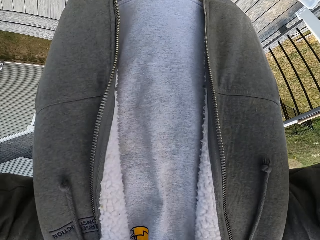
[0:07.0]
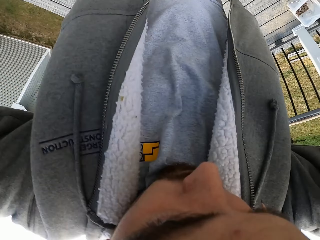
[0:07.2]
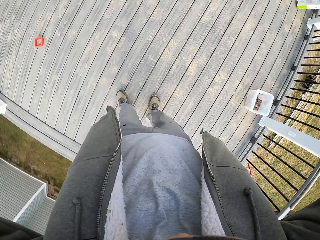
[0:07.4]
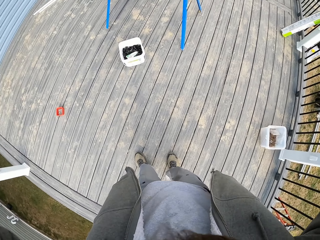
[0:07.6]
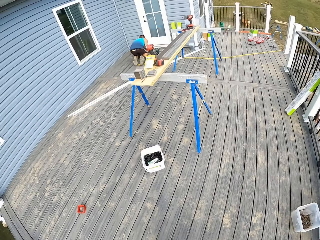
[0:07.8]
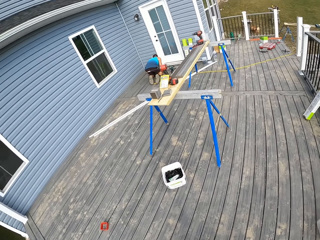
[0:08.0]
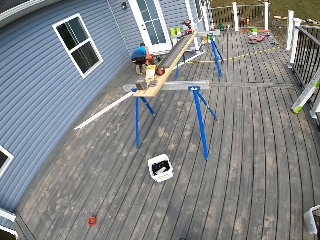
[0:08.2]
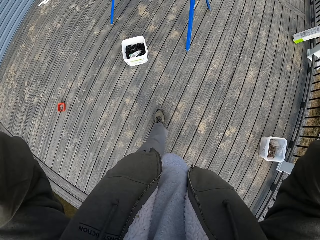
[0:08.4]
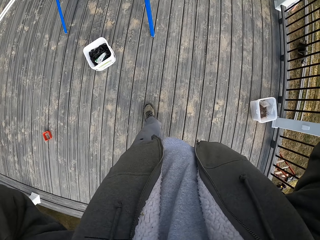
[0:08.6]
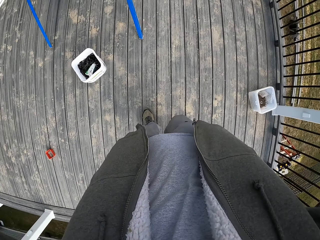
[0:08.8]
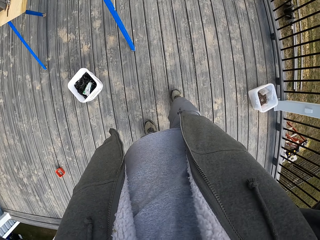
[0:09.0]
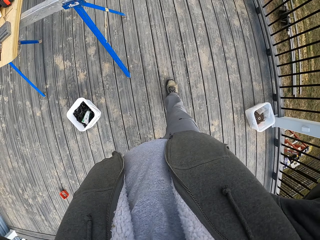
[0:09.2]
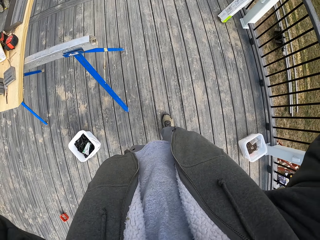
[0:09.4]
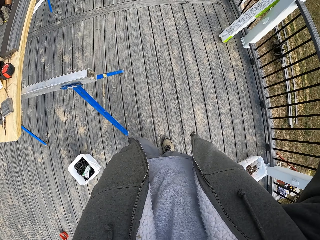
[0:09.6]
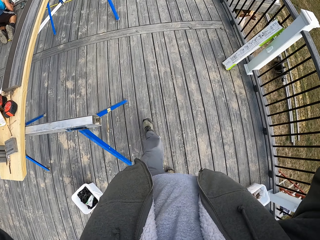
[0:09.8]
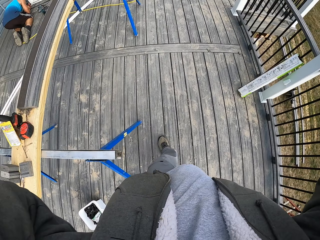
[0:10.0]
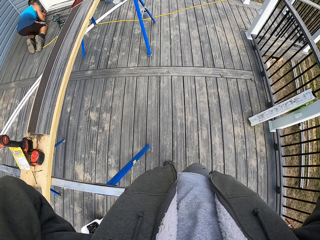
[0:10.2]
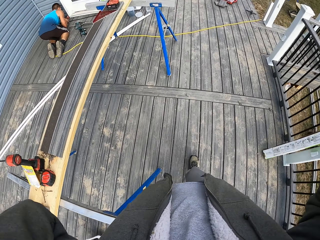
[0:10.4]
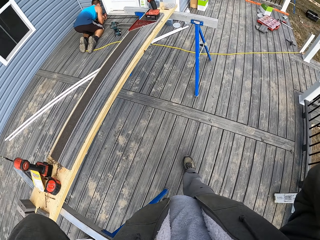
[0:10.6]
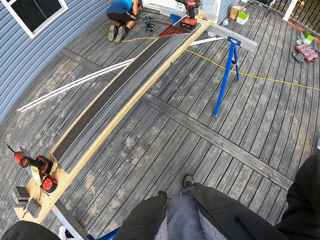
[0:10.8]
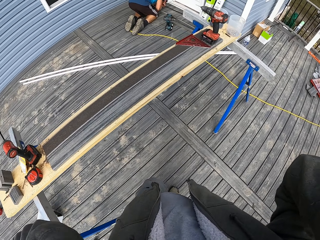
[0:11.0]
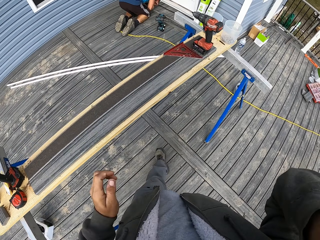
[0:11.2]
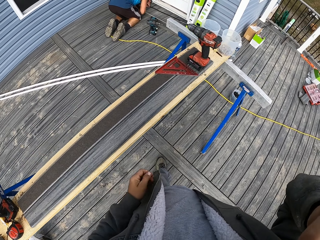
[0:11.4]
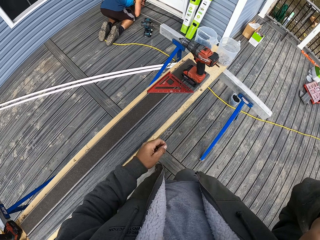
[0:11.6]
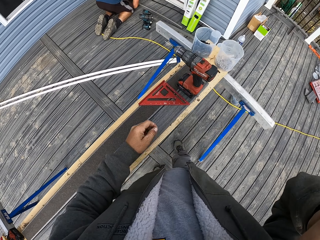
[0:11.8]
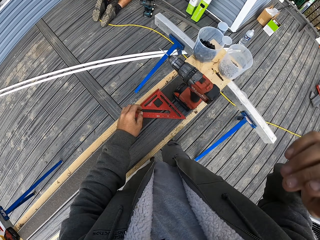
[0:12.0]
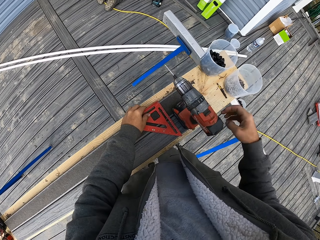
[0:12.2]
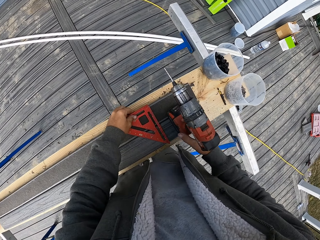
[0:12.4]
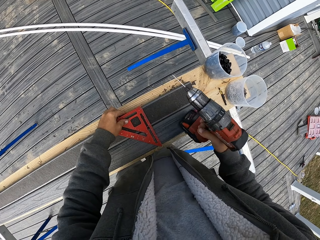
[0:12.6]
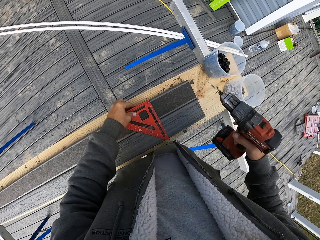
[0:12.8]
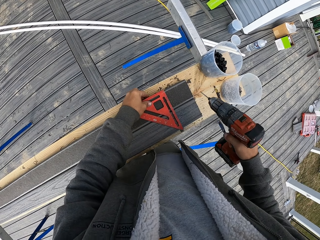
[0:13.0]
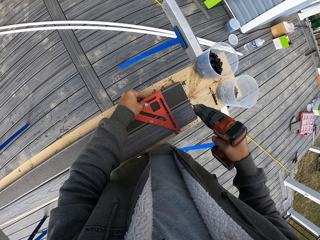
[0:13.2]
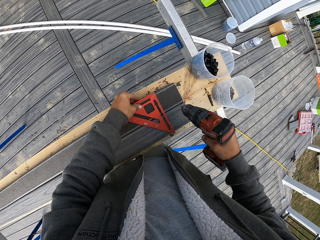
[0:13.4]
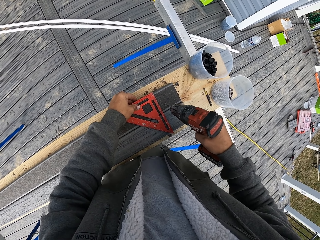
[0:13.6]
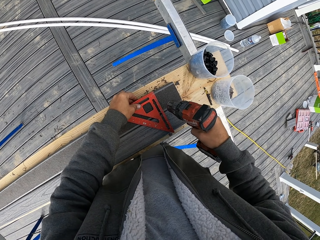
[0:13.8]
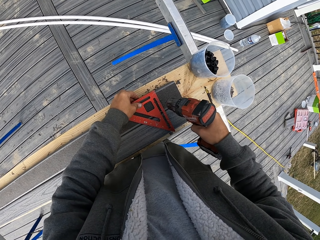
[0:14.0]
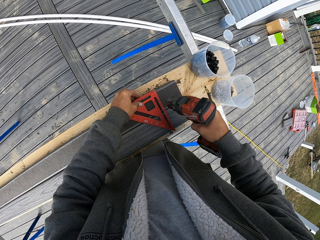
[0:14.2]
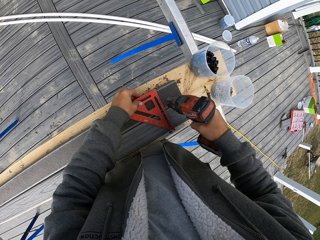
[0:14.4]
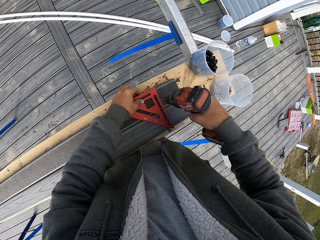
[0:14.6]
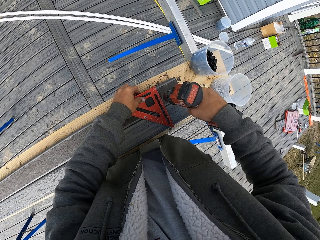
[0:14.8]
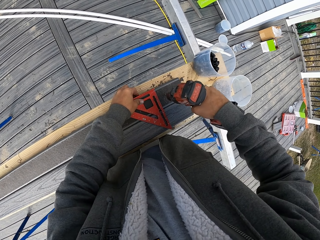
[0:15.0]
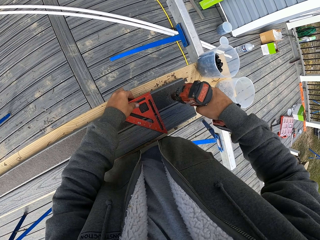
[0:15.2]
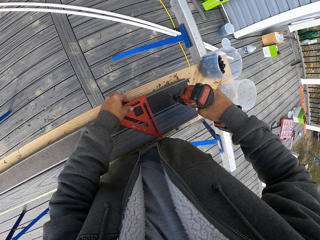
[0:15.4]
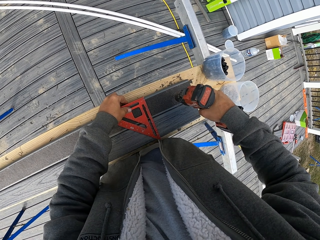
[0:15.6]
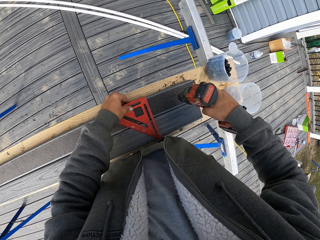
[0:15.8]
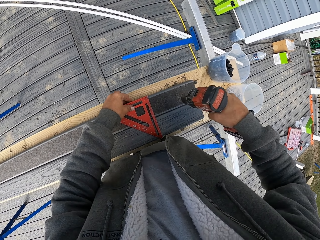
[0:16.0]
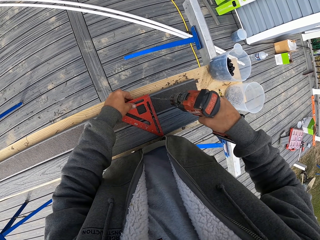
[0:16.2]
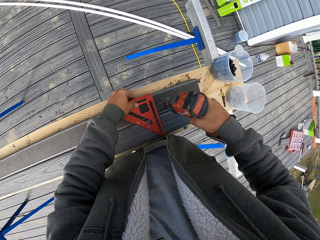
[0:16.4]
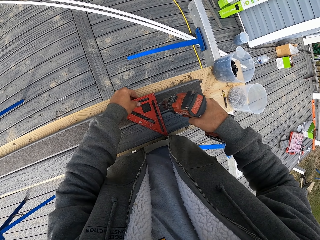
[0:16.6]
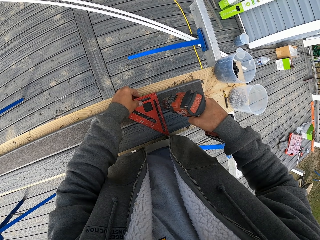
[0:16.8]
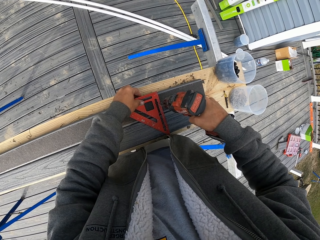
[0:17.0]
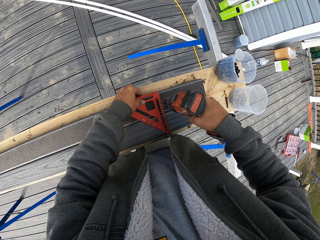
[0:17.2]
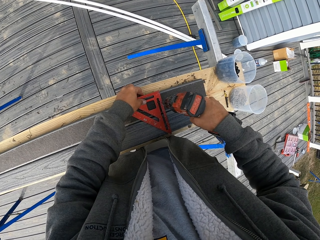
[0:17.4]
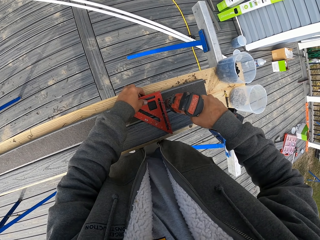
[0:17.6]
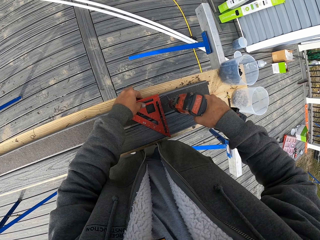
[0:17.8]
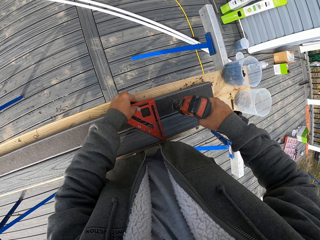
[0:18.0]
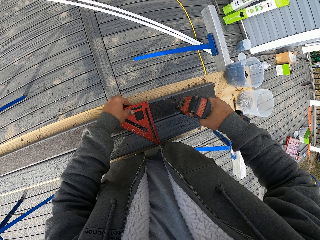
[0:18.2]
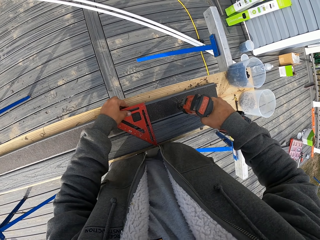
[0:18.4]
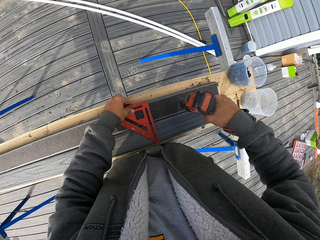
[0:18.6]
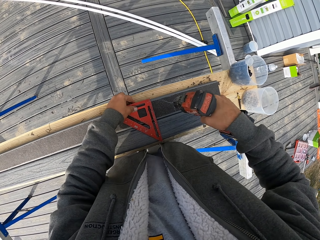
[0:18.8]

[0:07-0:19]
A man fixes something. The camera wearer holds the camera. They walk around the balcony. The man fixes something. The camera wearer holds a drill and a triangle ruler. They drill holes in the rail.

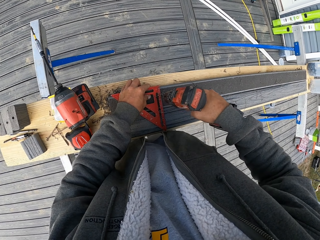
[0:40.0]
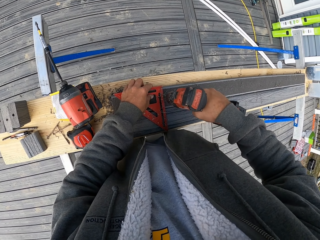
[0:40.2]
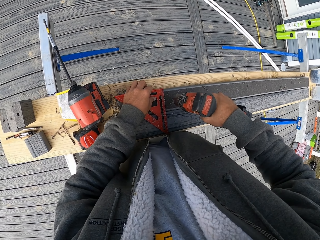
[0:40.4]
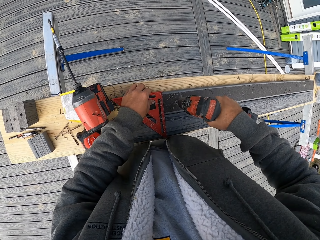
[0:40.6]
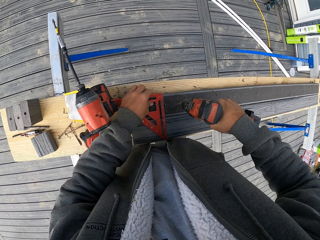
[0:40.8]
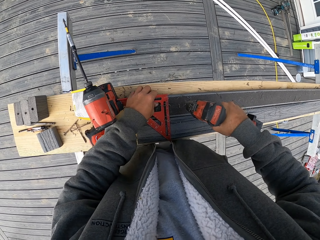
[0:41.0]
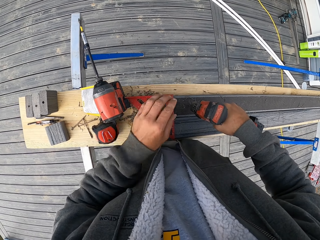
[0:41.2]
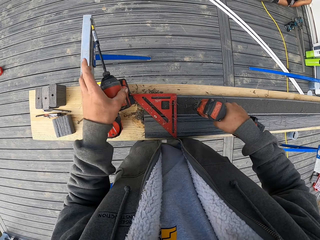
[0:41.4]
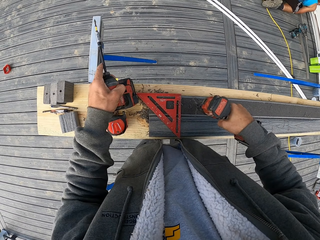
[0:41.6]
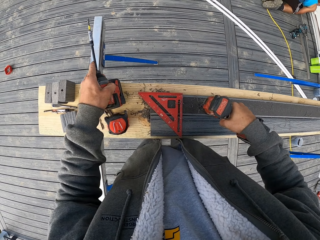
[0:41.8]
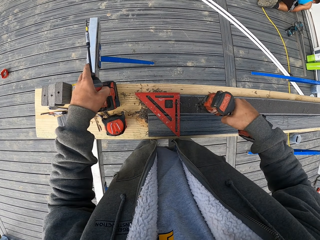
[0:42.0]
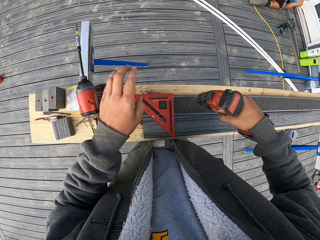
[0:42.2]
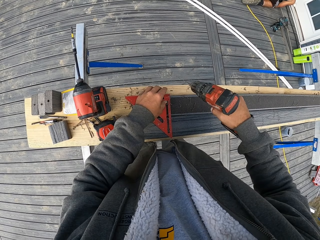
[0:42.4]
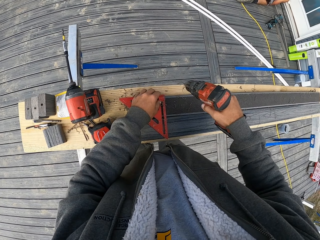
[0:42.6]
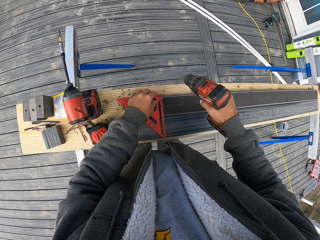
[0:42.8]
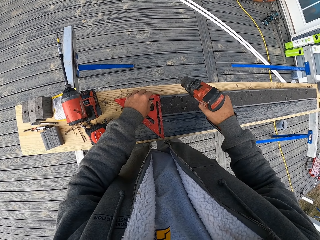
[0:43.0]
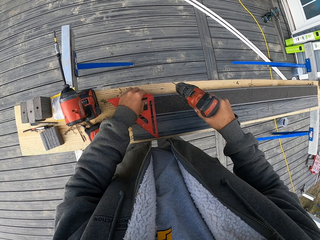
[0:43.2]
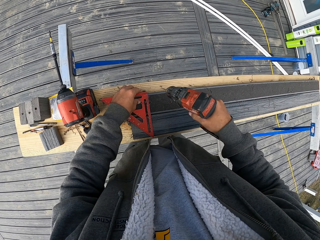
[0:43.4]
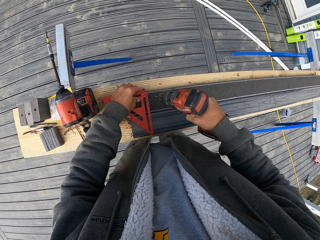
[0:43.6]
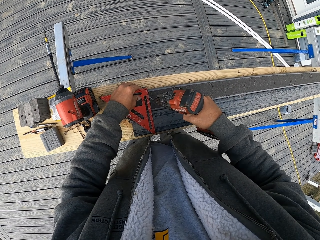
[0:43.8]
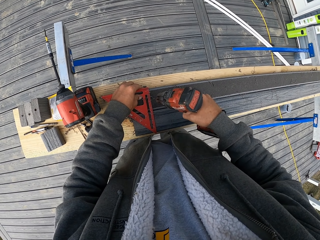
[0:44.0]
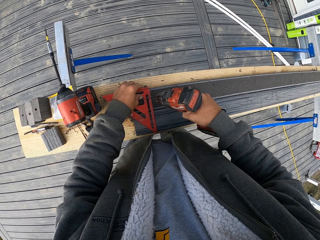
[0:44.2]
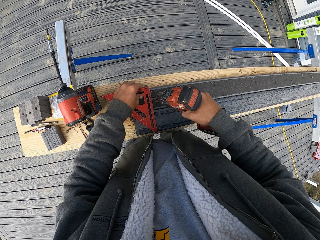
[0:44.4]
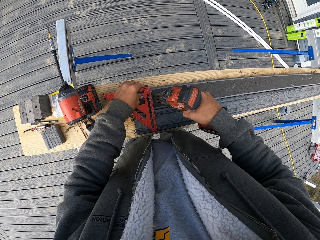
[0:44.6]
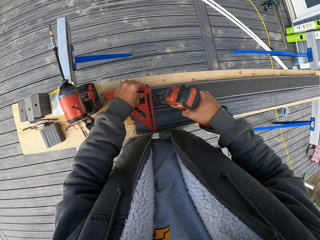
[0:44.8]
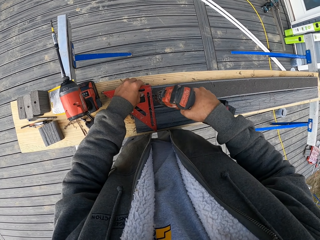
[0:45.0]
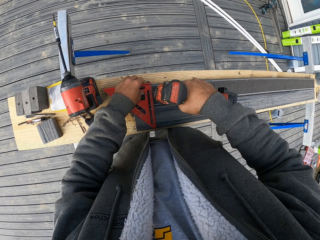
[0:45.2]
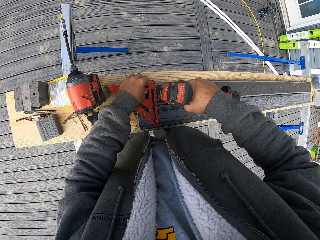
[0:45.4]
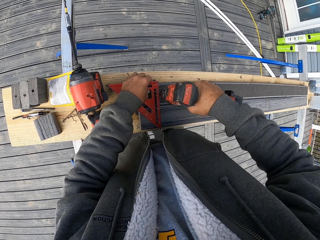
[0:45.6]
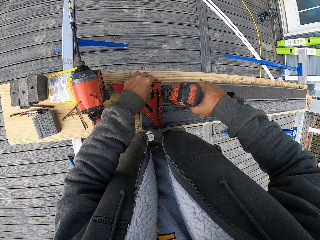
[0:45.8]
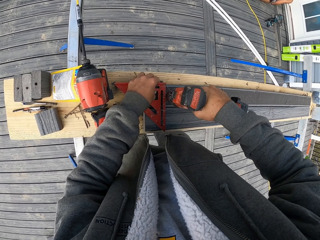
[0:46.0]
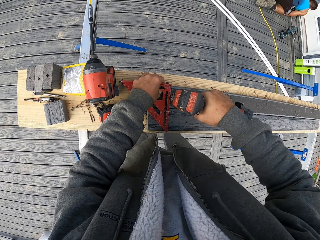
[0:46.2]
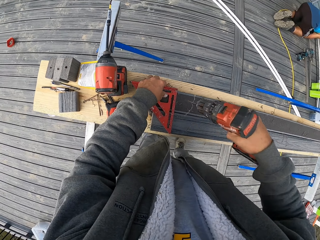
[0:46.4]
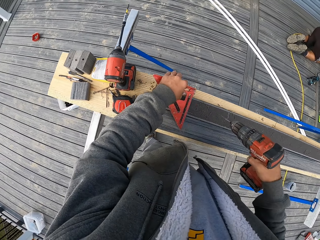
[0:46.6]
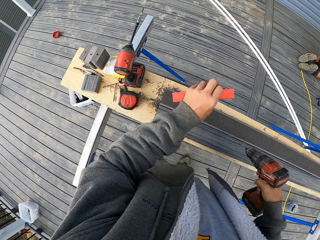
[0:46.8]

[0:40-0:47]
The camera wearer moves a drill. They hold the triangle ruler. They drill holes in the rail.

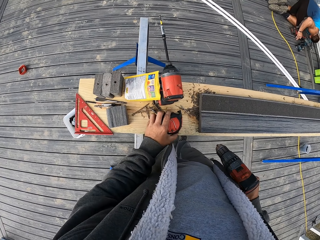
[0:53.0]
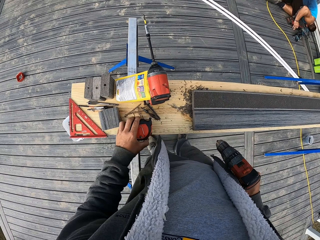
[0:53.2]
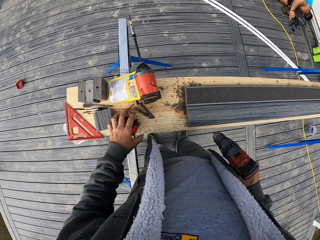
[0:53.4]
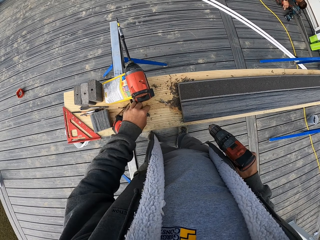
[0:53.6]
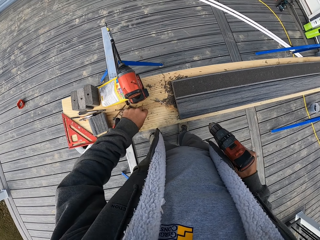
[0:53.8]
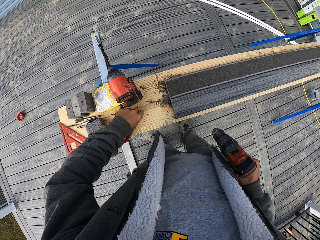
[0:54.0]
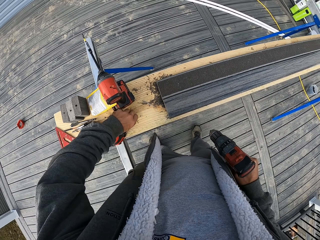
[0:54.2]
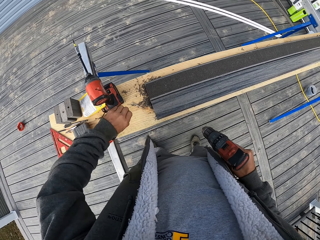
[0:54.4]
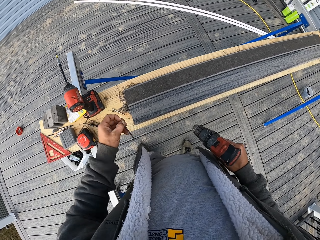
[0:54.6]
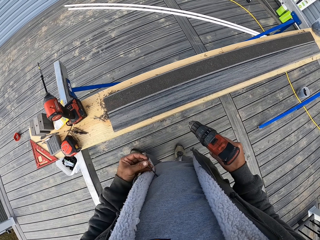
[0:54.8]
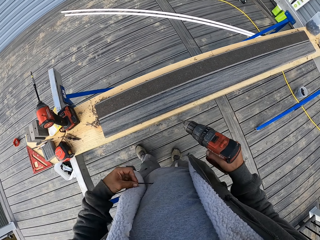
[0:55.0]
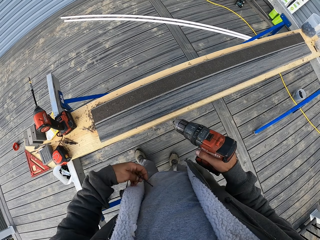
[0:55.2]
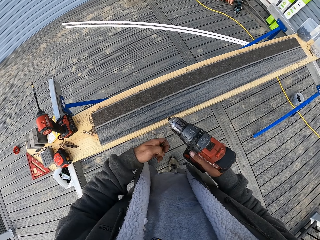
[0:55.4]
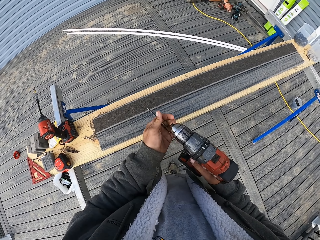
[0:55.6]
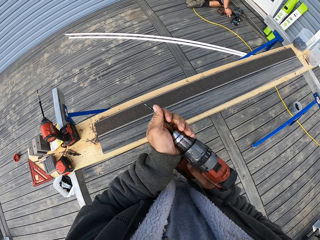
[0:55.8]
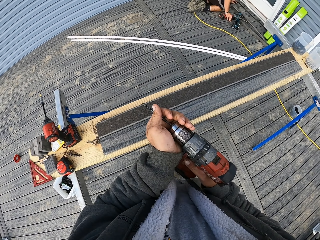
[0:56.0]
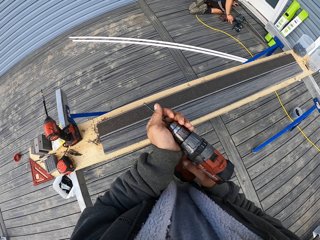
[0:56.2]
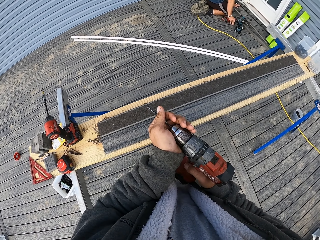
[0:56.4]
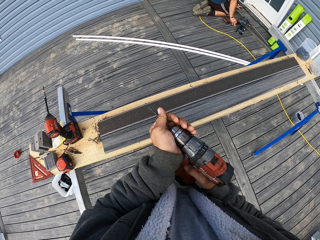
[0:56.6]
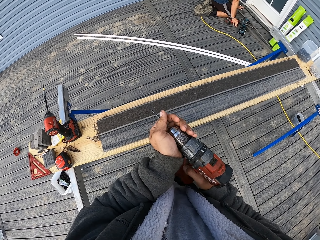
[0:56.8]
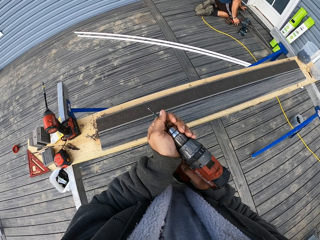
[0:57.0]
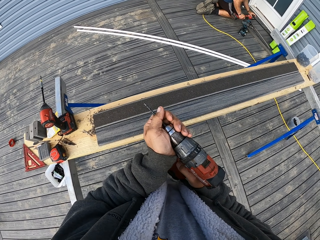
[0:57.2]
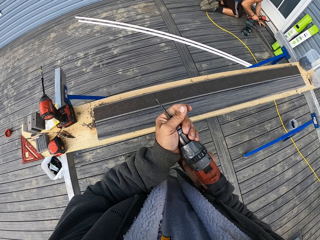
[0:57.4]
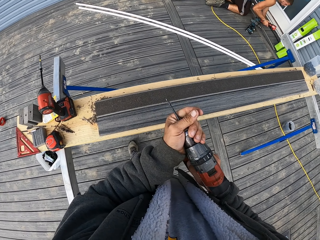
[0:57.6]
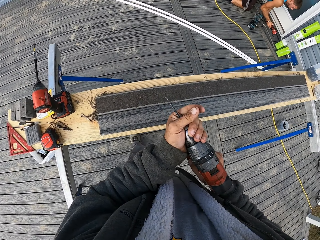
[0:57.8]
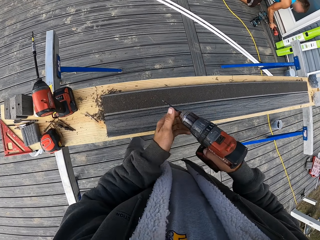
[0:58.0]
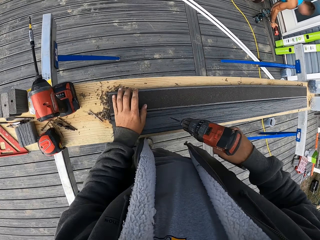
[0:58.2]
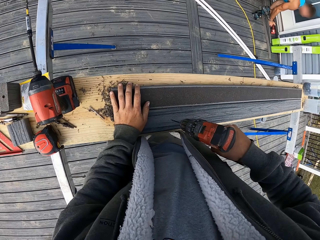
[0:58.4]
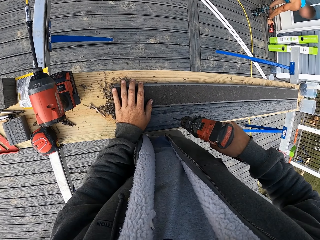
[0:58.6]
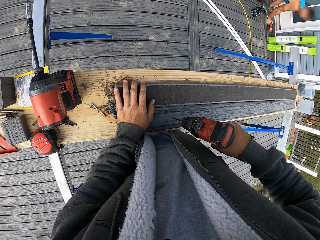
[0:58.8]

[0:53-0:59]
The camera wearer moves a tape measure. They pick up something. They place something on the drill. They change the drill machine. A man fixes something. The camera wearer drills a hole in the rail.
